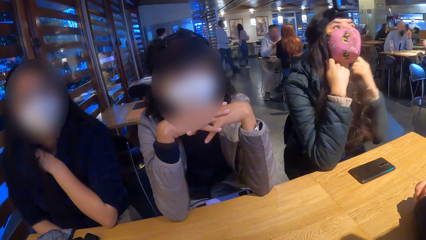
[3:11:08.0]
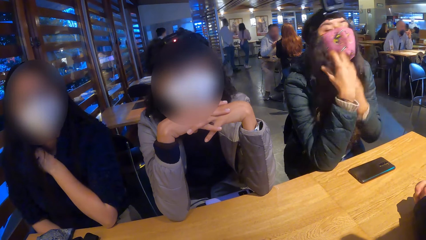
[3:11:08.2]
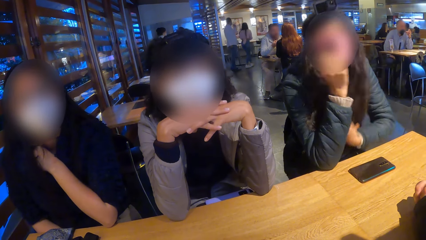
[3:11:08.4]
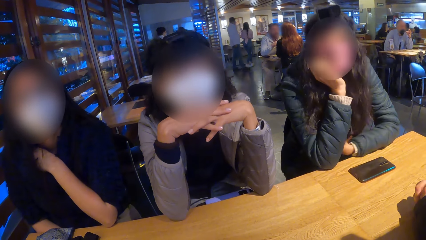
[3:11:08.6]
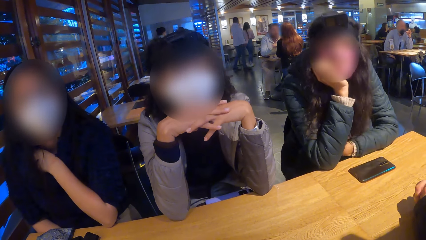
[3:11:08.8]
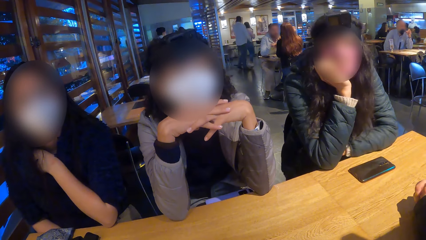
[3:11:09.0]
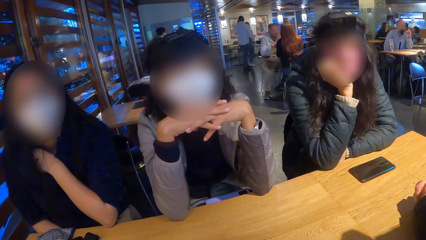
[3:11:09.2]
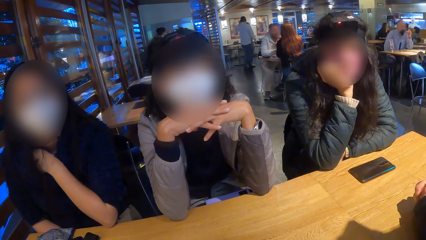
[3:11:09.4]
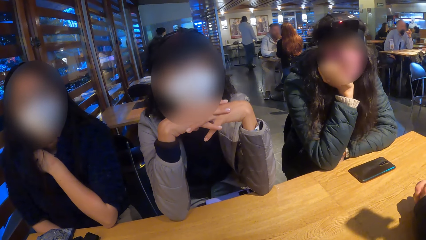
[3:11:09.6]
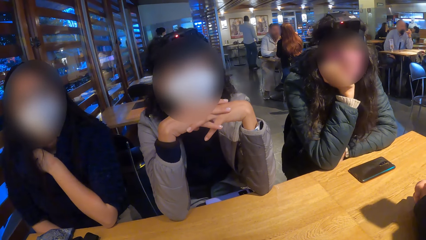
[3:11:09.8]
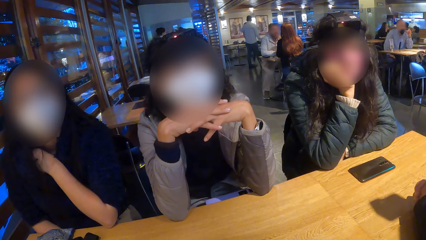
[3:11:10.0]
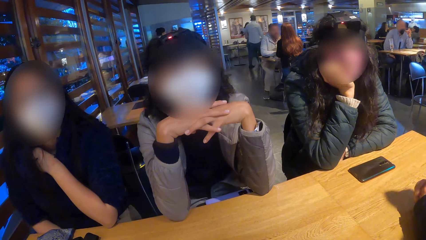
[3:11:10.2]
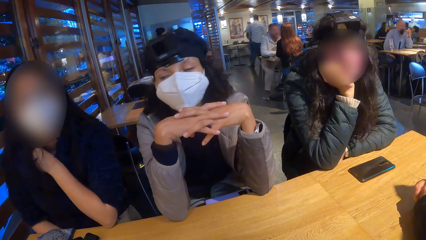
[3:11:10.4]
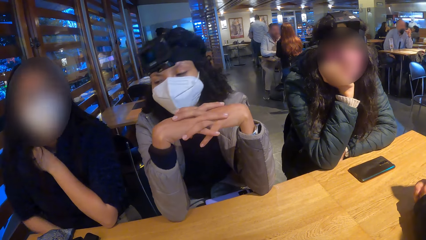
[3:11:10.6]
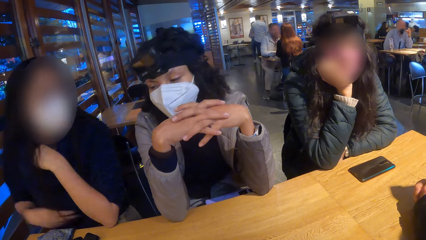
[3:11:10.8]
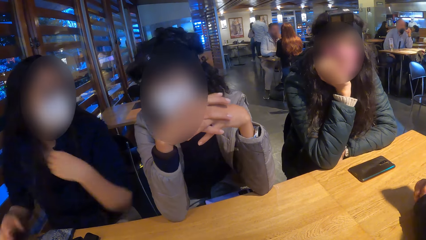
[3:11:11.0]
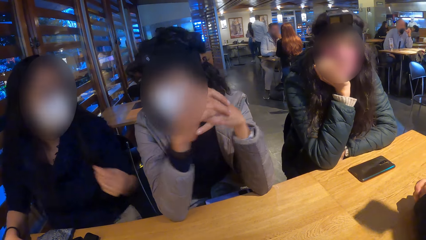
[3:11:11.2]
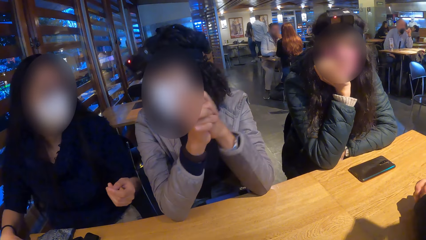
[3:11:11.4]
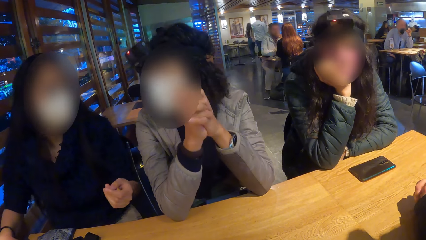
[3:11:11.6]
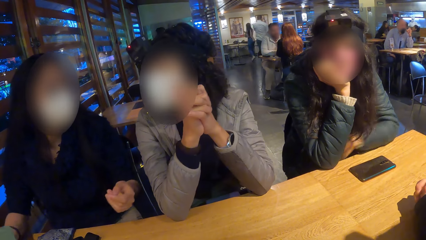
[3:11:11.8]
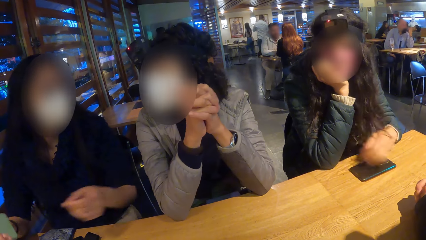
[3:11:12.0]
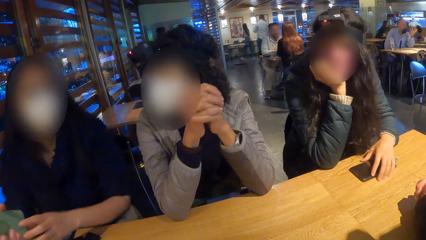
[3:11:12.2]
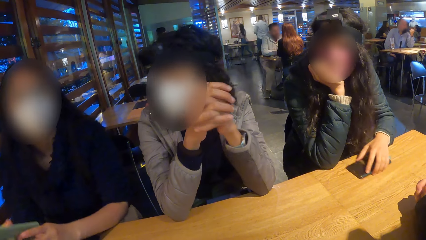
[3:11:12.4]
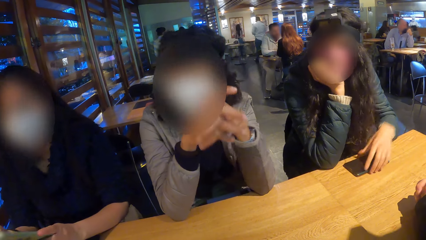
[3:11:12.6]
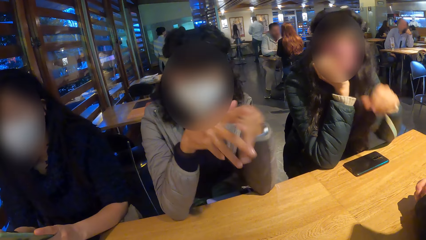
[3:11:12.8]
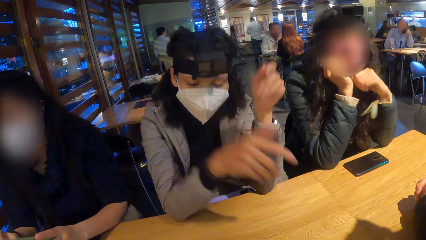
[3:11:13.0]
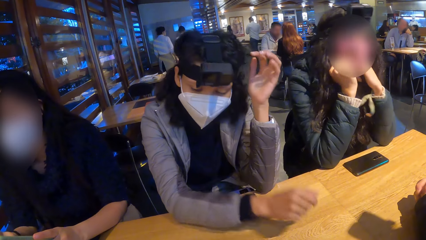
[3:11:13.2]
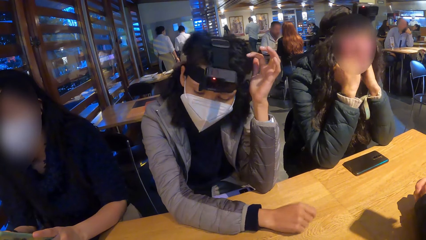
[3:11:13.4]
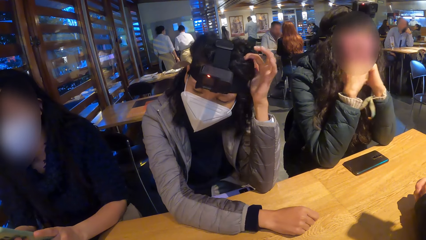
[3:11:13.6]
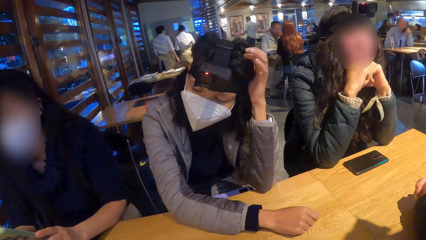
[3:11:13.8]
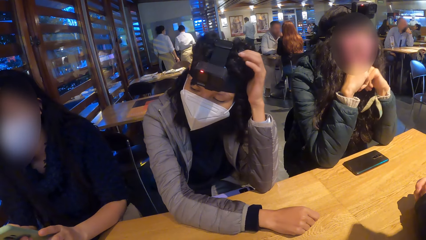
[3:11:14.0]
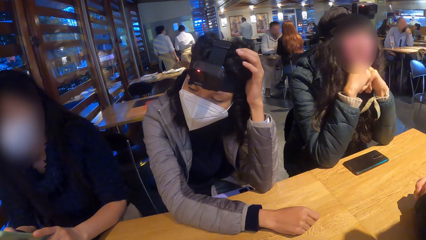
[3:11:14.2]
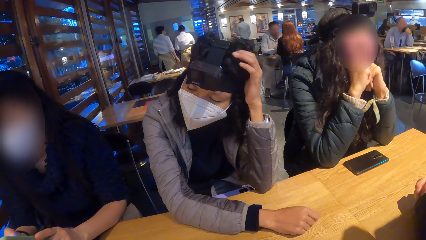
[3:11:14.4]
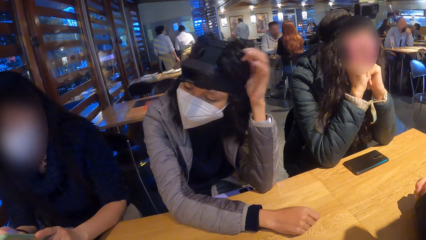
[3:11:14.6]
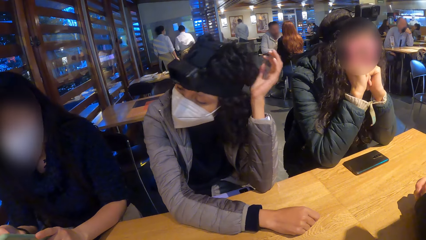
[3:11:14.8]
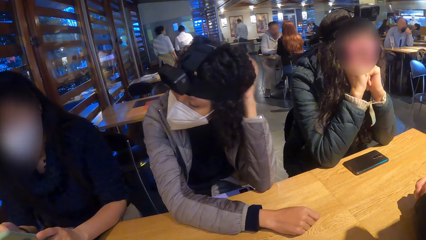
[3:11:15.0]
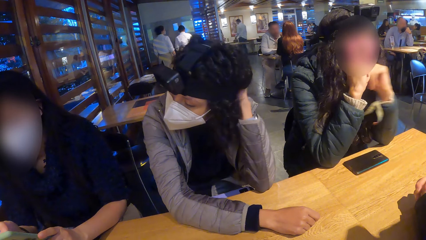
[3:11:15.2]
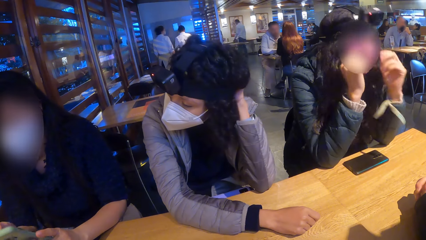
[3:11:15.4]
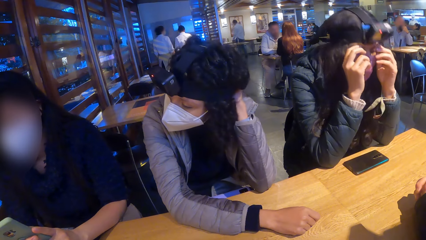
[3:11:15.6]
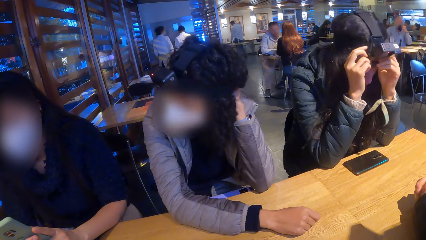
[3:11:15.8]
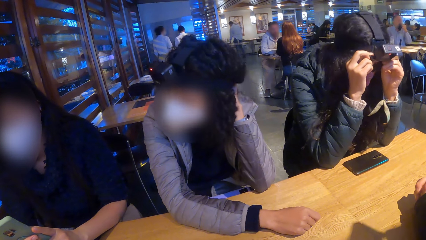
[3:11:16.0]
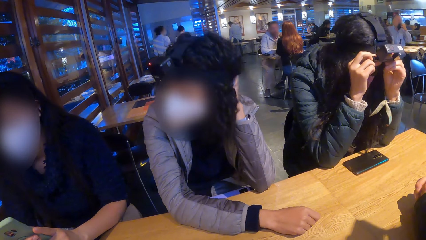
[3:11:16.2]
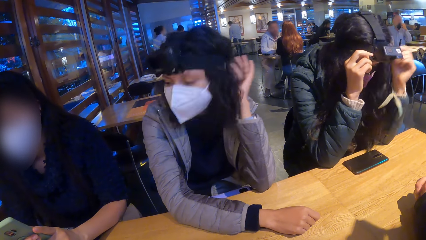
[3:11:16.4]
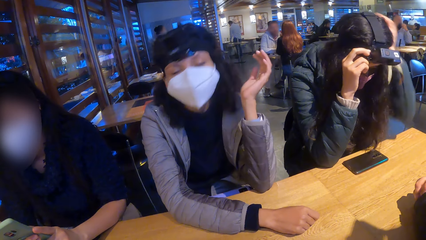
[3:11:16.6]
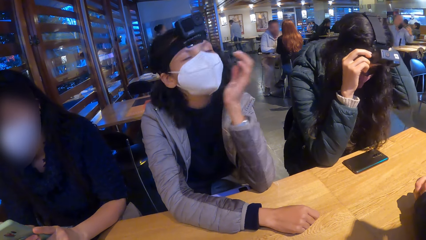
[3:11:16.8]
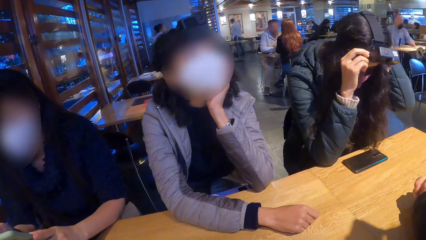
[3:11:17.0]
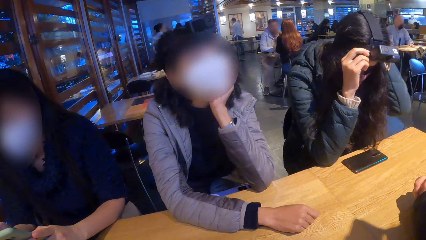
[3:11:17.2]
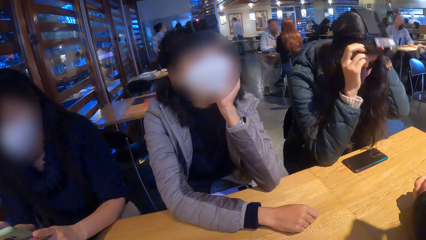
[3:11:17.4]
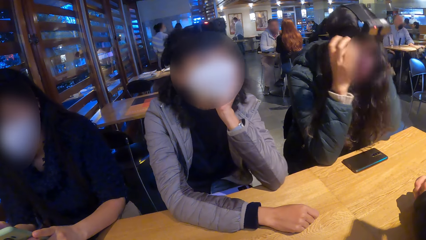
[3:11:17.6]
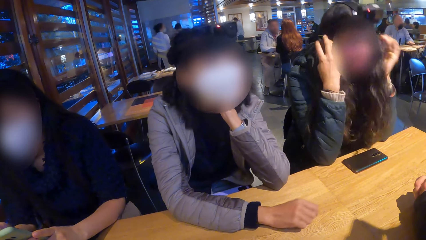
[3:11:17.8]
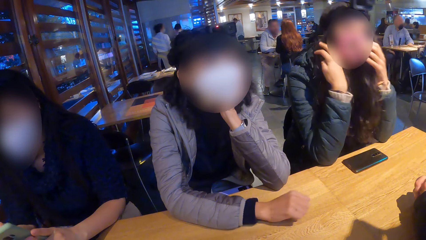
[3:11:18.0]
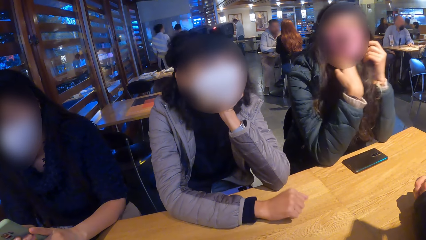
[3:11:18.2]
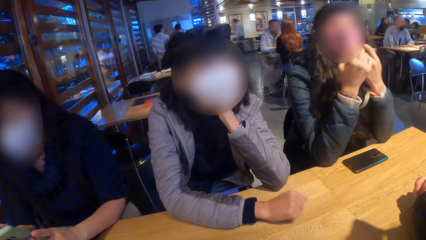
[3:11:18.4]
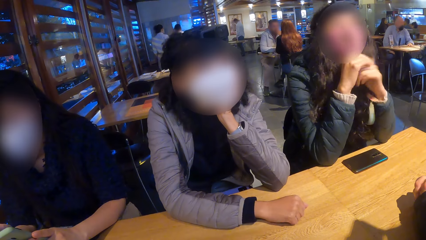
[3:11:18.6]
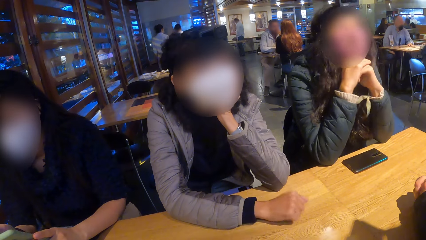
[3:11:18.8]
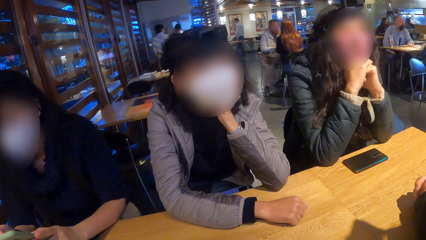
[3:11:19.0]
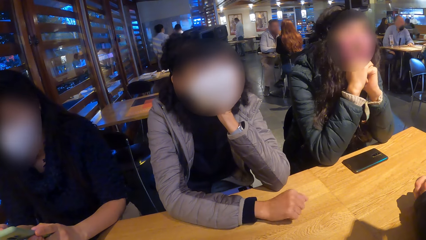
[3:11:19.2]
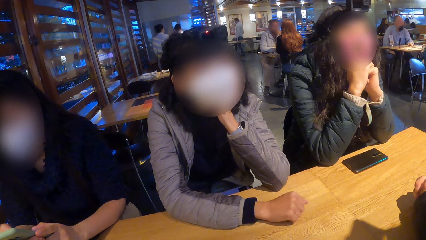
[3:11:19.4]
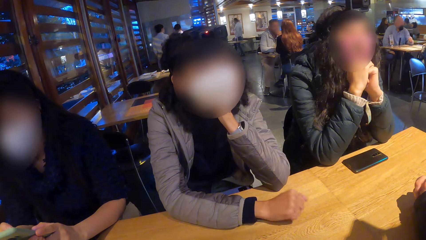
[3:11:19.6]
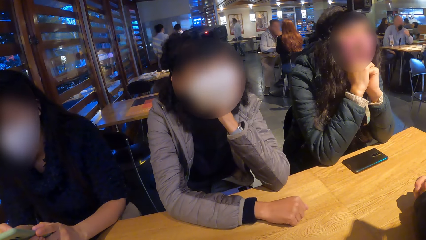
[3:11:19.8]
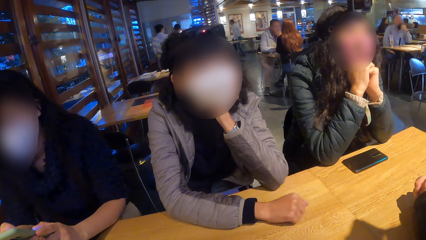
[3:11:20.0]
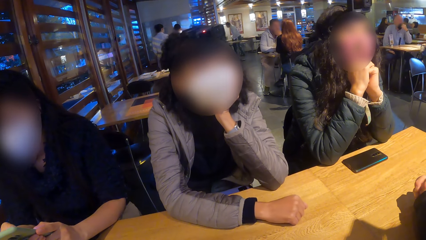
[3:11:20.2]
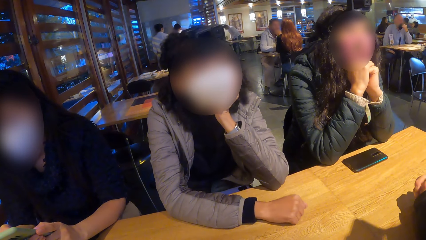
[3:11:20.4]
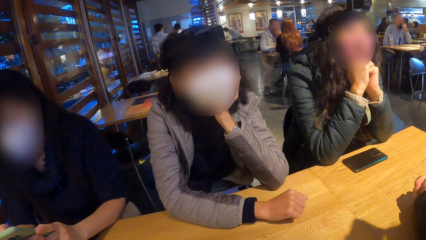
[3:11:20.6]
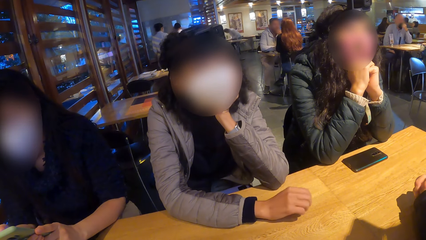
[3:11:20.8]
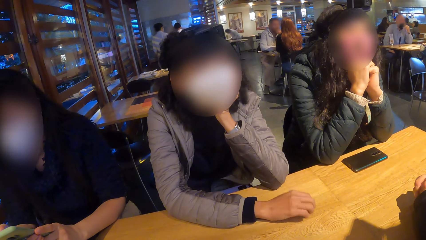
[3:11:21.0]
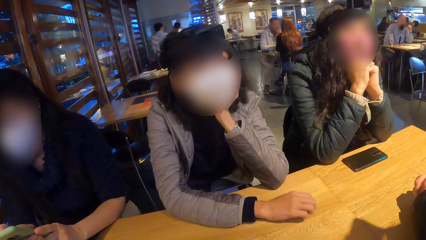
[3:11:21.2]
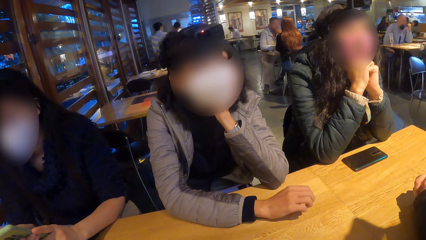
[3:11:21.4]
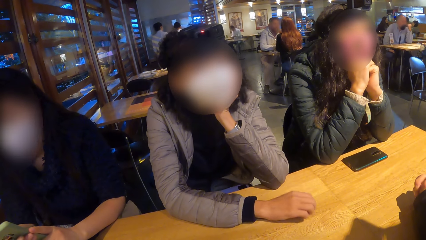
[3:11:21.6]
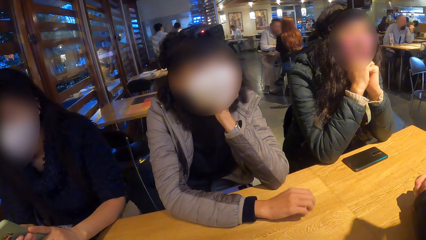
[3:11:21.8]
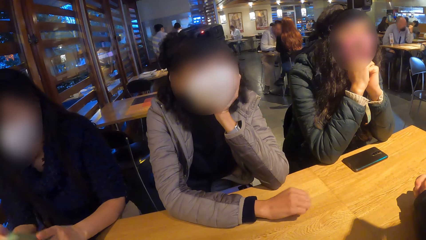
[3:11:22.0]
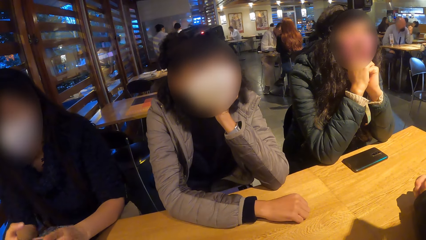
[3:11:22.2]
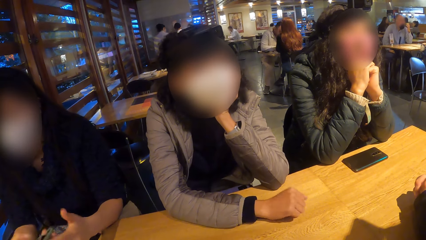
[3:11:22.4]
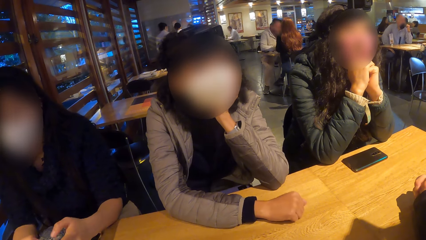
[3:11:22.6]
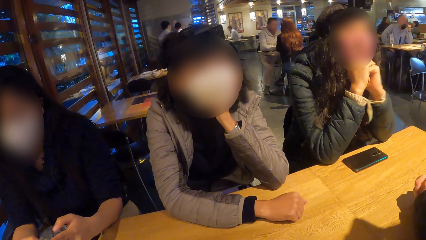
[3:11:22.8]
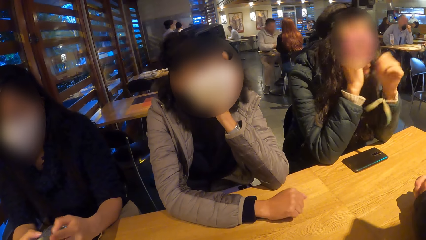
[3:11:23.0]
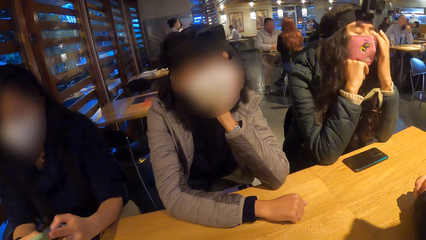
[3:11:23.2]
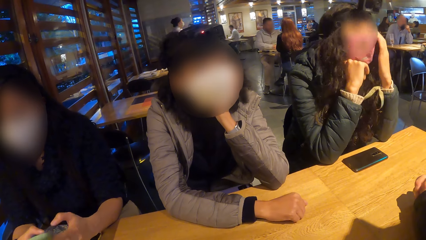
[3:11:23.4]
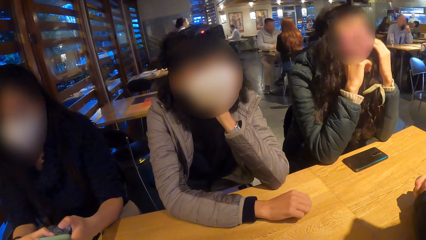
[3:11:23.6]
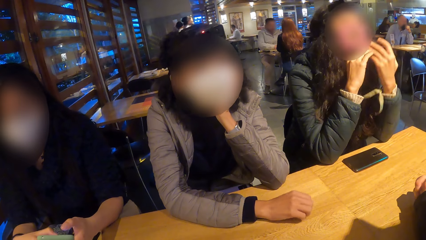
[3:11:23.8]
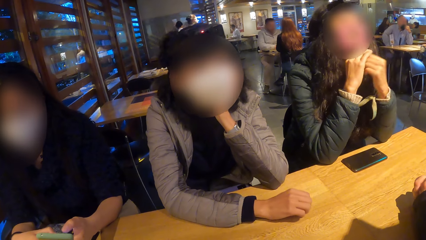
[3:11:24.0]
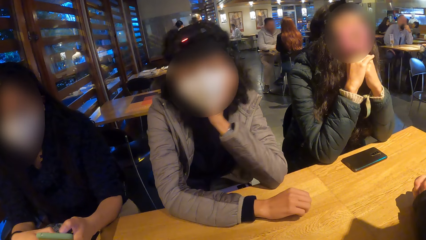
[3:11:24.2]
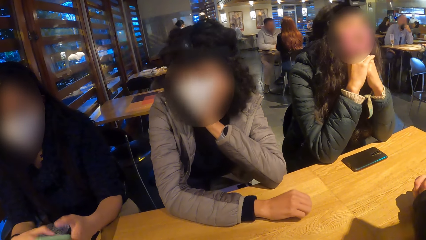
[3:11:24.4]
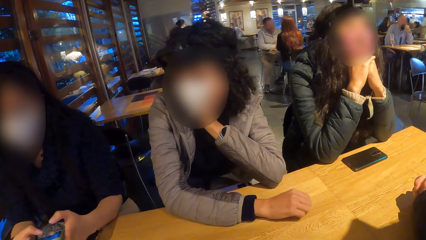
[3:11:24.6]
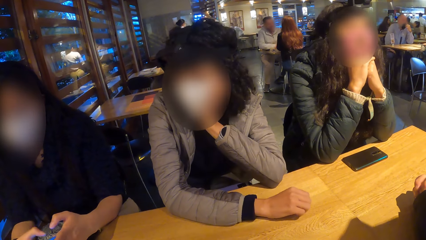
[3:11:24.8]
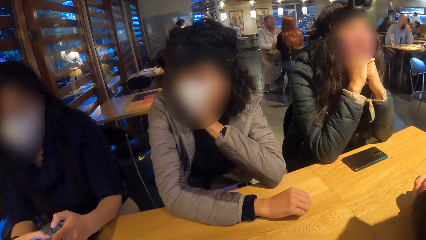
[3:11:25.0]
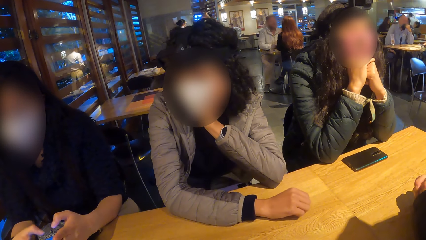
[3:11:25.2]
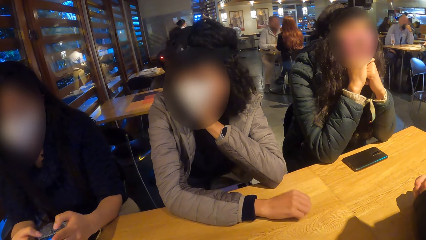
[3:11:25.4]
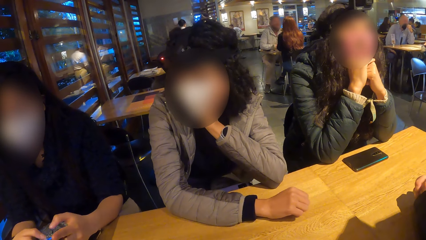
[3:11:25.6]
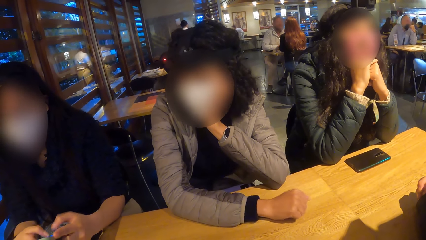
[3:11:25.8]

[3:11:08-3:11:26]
A woman adjusts her hair with both hands and places her face on her right hand. The camera wearer converses with another woman. A third woman picks up the phone from the table with her right hand. A fourth woman converses with the camera wearer. The third woman operates the phone with both hands. A fifth woman scratches her head with her left hand. The camera wearer looks around the restaurant. The first woman adjusts the camera on her head with both hands. The first woman adjusts her hair with both hands. The second woman hits the table. The fourth woman uses her phone.
